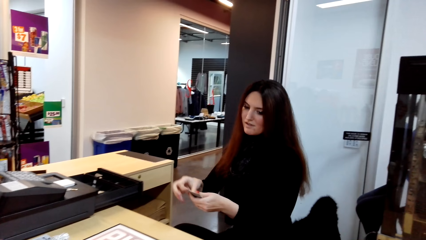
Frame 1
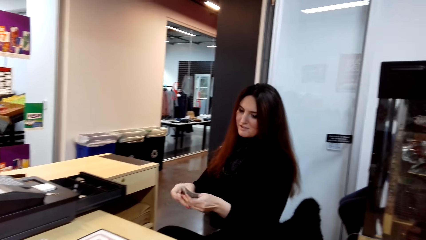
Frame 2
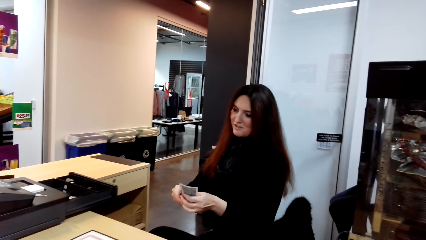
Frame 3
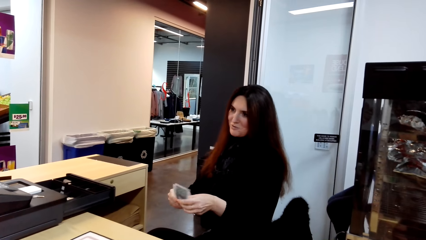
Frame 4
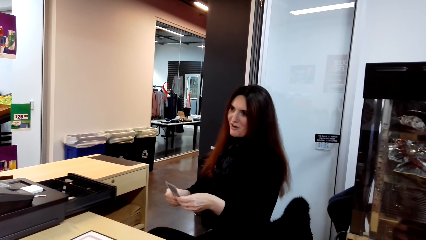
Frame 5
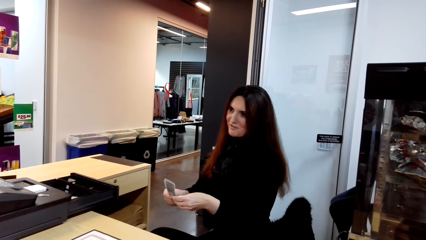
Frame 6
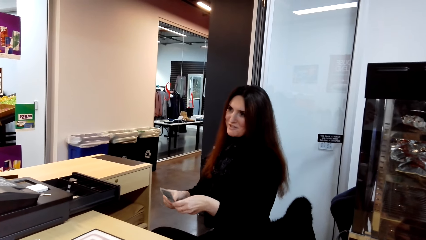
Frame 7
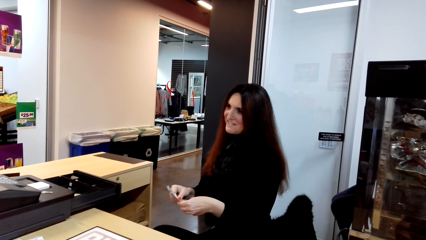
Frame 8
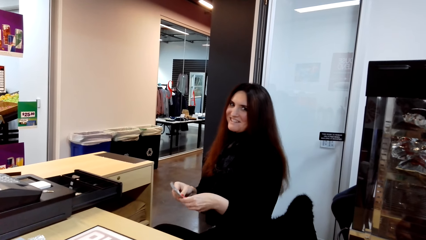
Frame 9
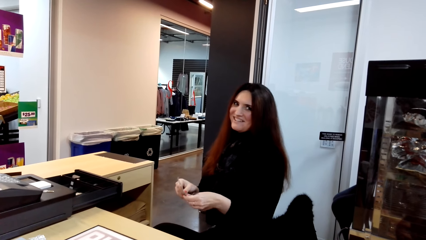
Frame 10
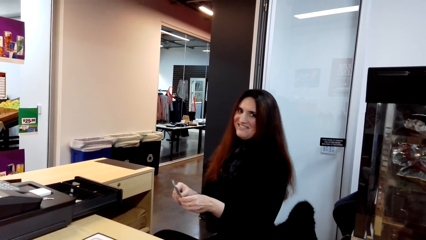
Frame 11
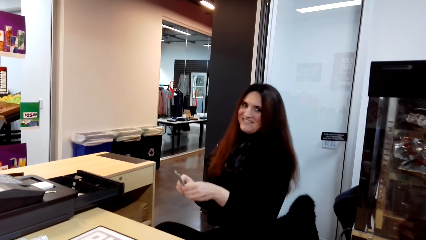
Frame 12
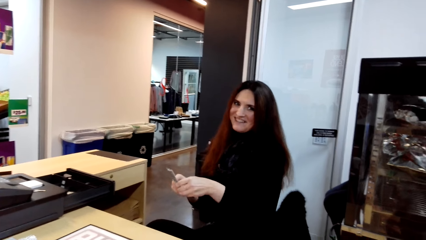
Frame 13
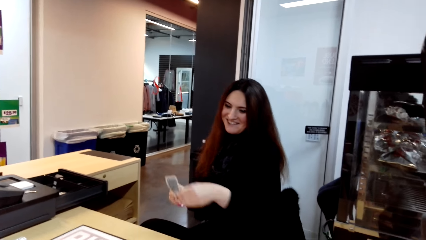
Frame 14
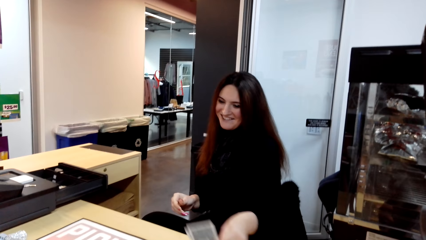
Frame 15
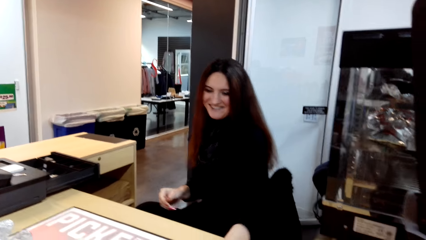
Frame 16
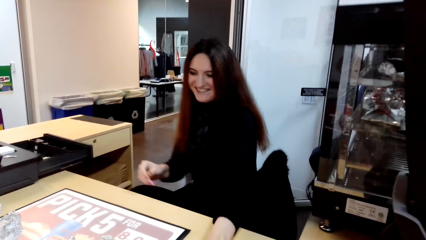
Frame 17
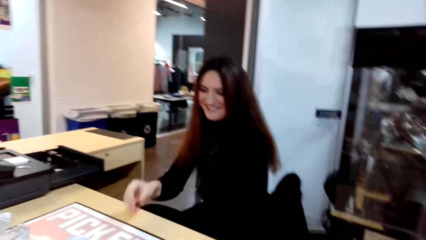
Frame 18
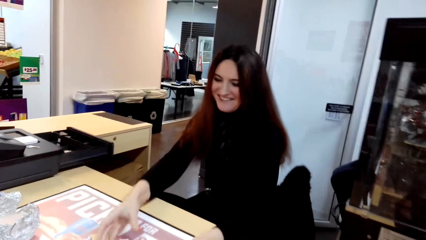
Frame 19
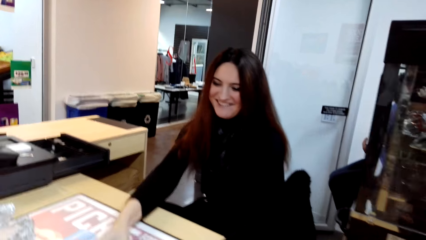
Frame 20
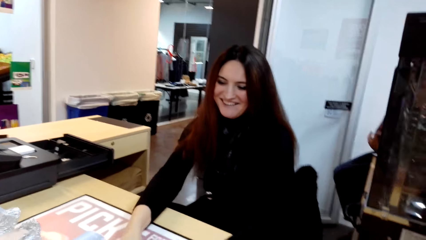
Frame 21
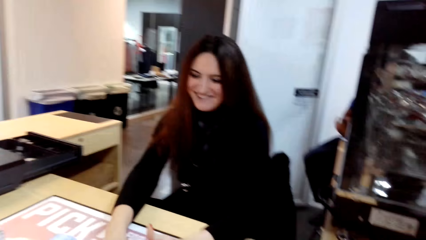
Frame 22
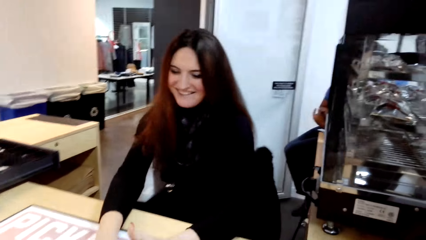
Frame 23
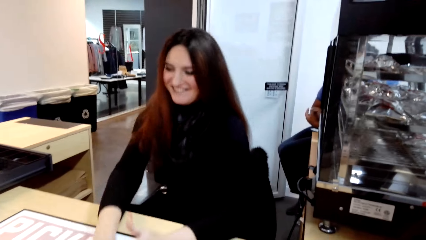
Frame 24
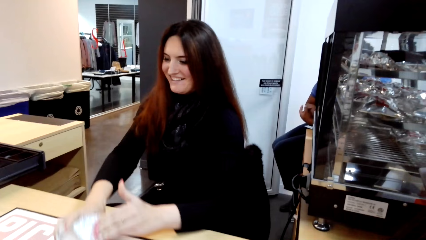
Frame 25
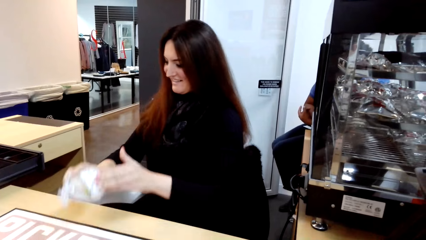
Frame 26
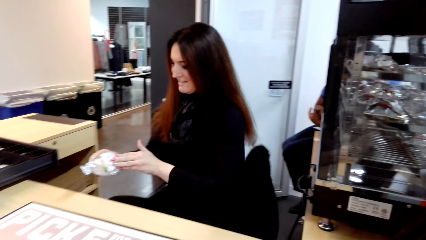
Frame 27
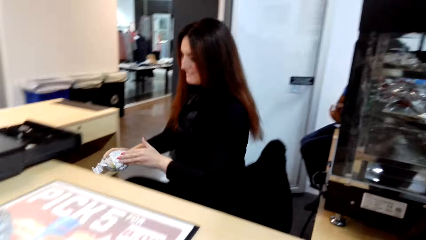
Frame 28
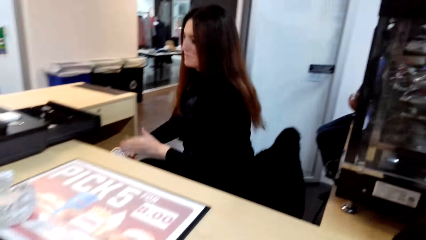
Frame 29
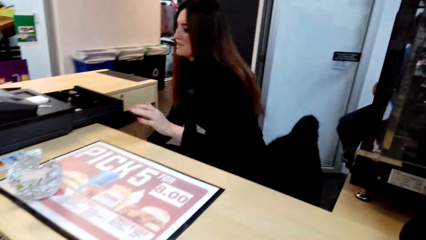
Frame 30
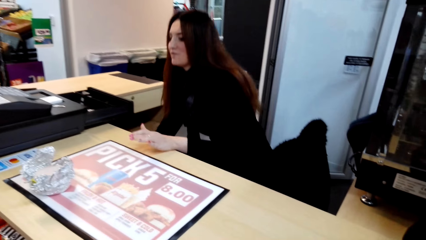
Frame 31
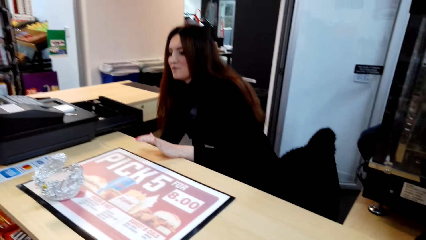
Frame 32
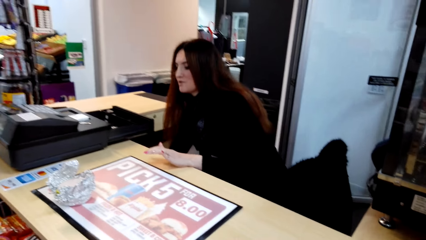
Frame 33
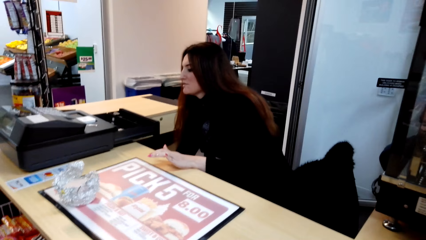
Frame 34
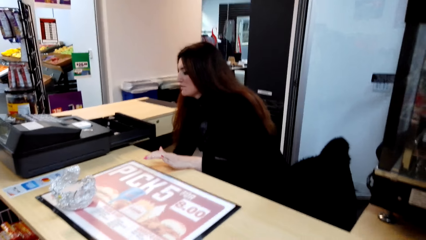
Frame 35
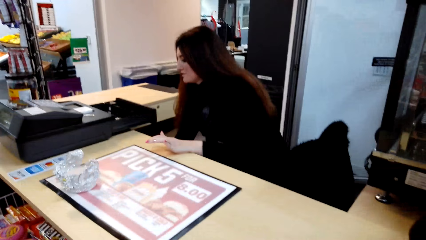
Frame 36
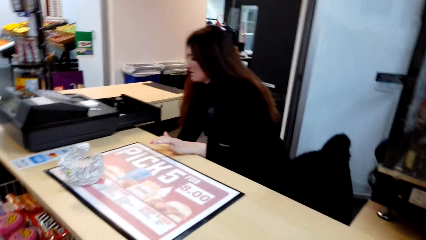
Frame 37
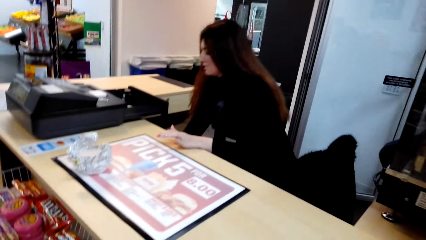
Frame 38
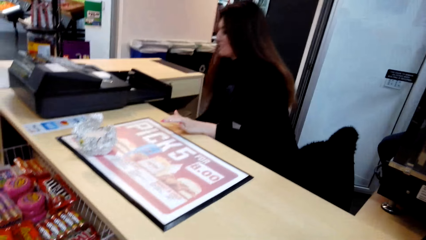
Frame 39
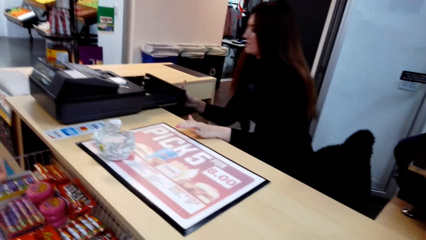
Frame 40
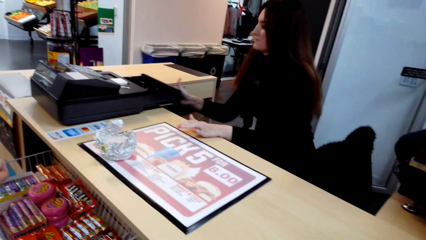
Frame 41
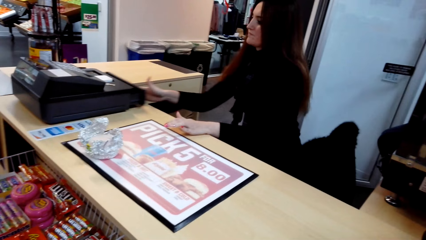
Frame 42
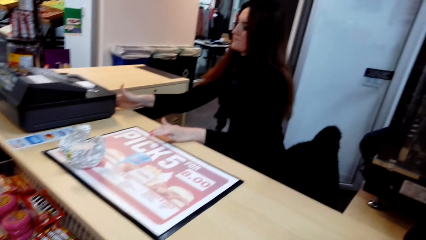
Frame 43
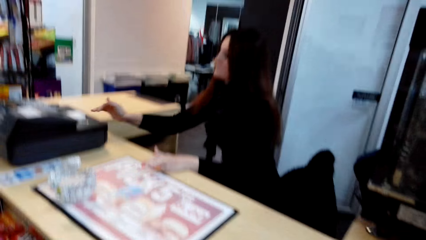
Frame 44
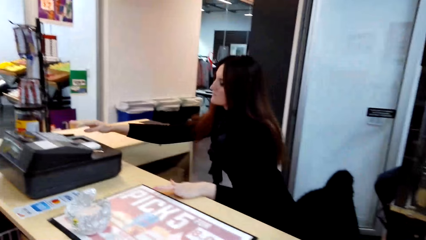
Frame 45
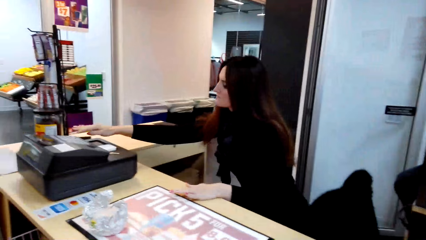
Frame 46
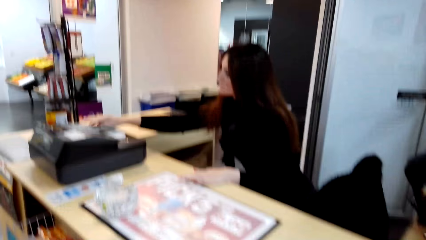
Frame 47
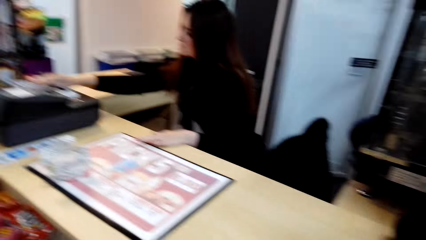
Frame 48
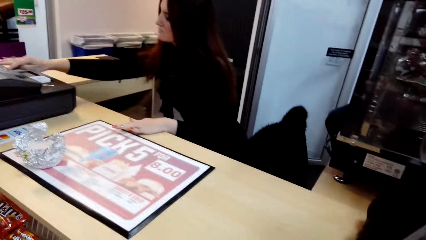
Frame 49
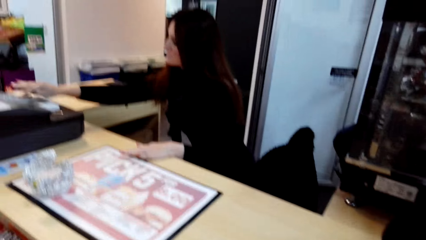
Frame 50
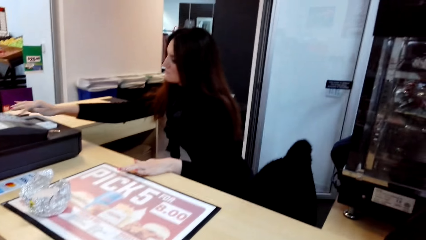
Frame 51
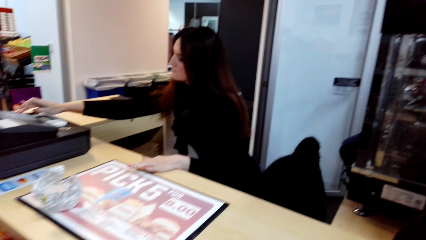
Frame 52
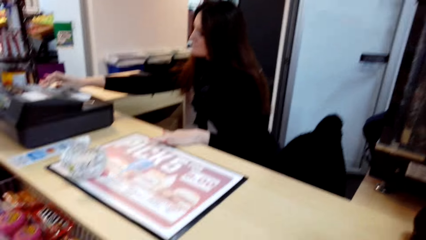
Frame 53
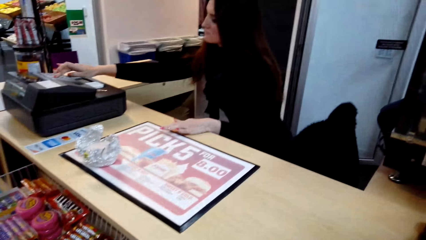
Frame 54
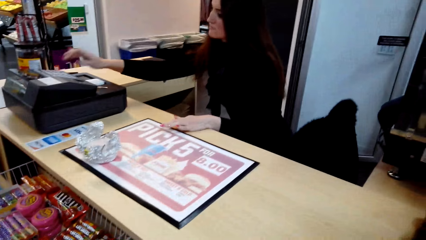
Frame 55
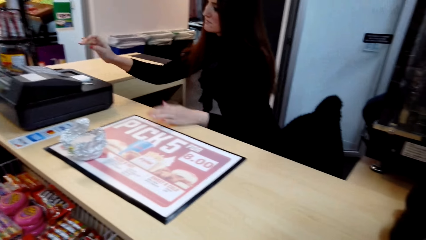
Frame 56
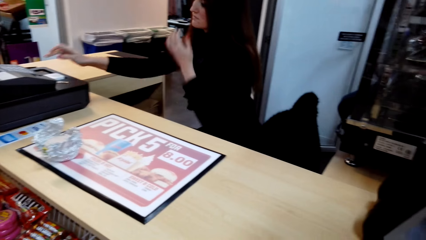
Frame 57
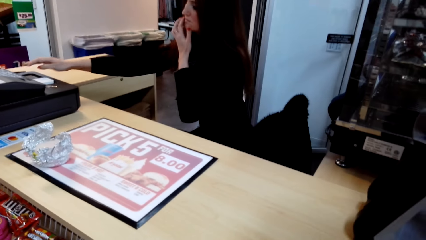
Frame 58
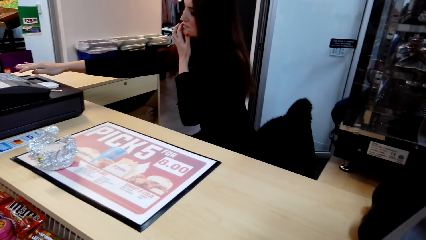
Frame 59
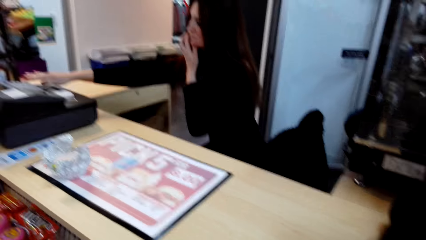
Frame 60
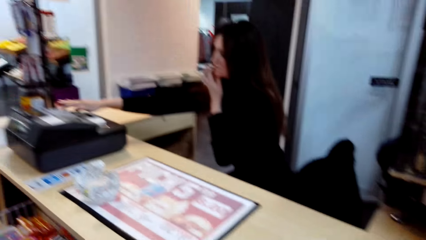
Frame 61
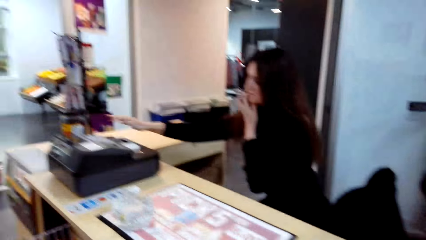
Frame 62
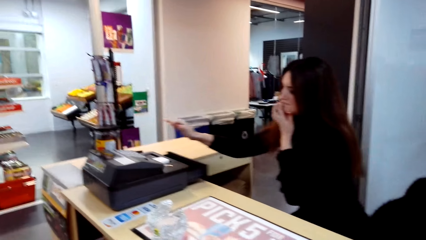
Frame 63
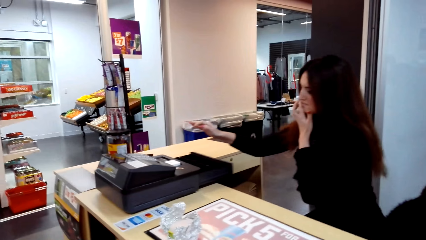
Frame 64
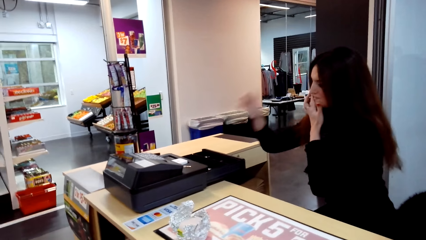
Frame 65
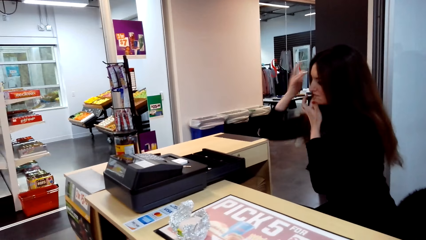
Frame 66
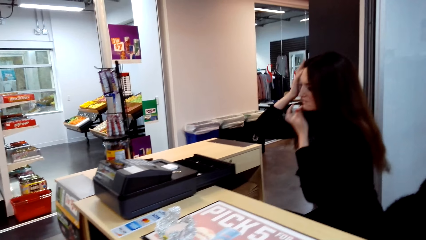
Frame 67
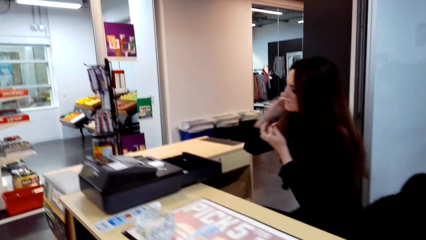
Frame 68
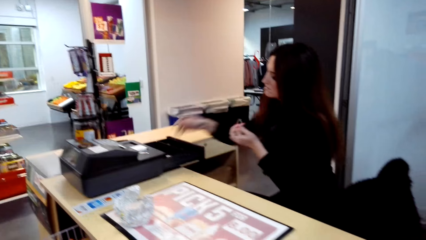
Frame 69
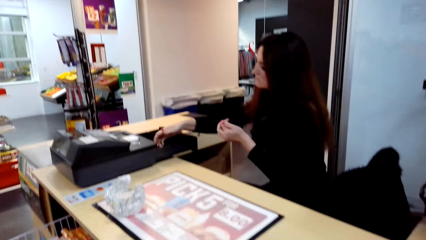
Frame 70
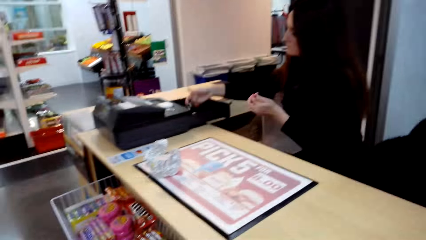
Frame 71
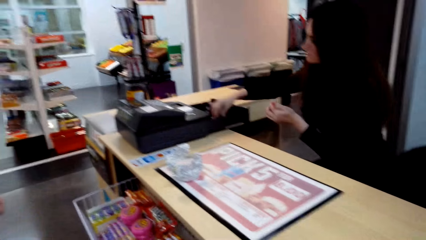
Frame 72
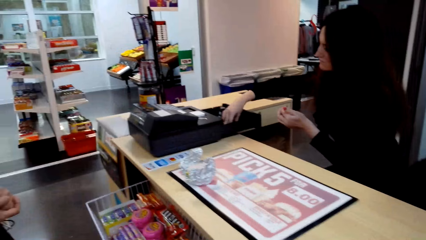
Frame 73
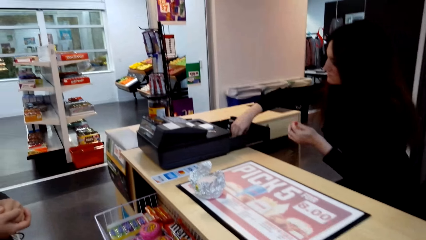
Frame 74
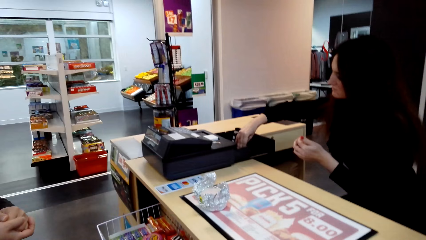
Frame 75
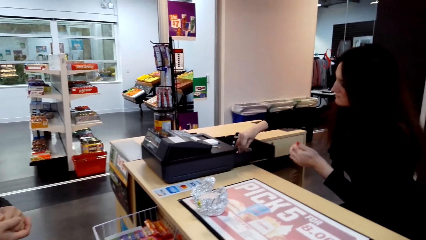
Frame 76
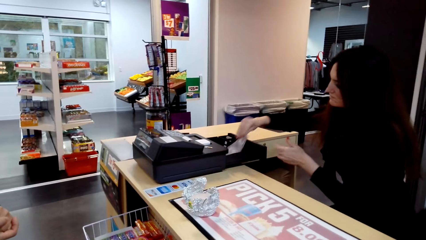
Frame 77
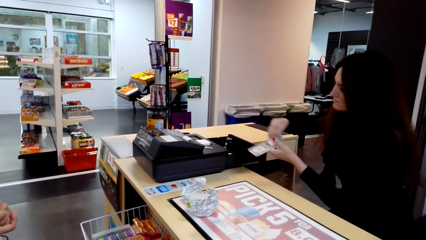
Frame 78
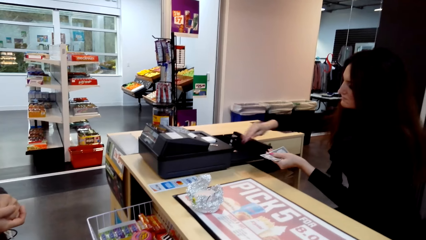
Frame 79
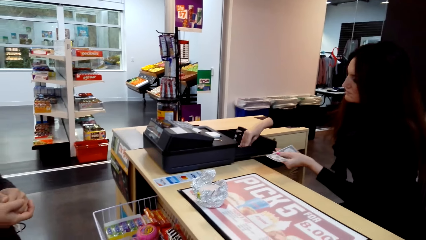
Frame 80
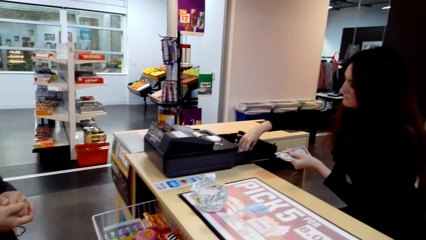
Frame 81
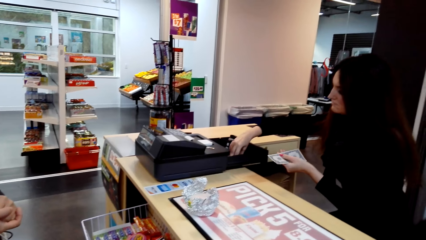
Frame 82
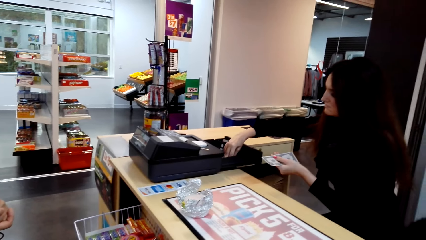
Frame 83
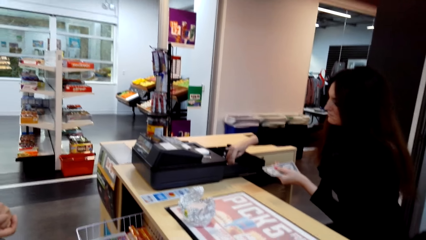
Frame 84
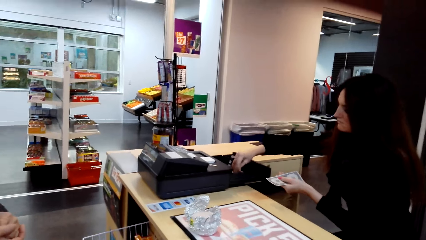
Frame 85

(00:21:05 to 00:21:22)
A woman converses with the camera wearer. The woman converses with another woman. The camera wearer converses with the first woman. The first woman picks up the papers and converses with the camera wearer. The first woman touches the items scanner and picks up money in the counter.
